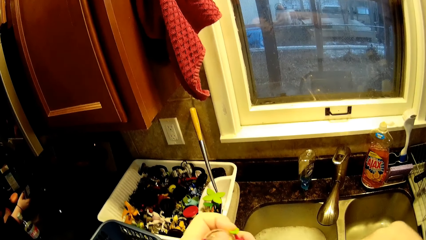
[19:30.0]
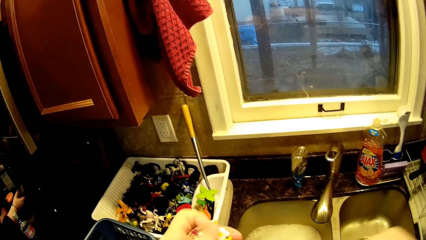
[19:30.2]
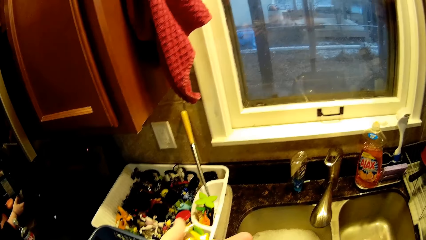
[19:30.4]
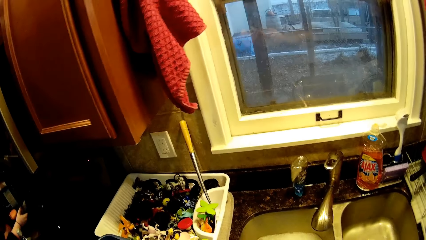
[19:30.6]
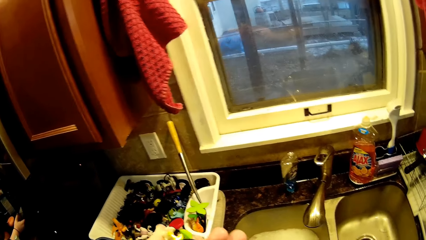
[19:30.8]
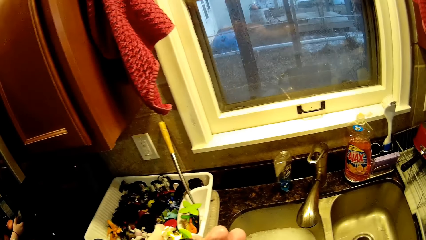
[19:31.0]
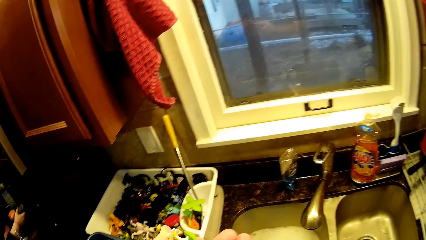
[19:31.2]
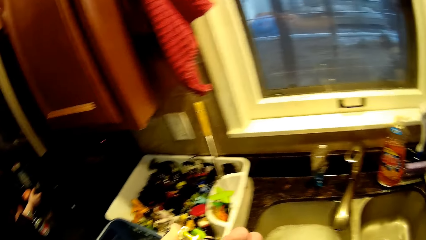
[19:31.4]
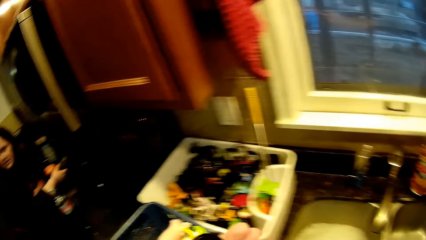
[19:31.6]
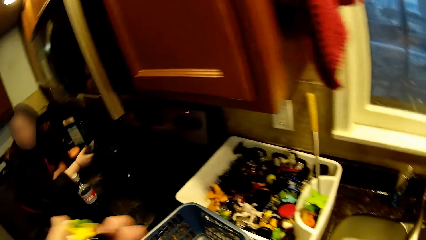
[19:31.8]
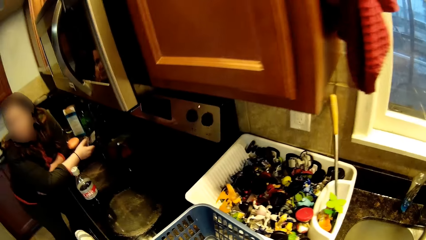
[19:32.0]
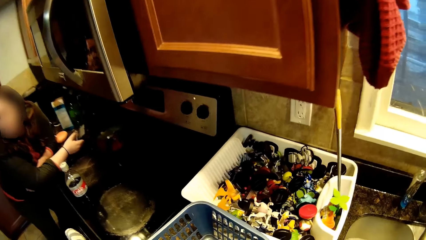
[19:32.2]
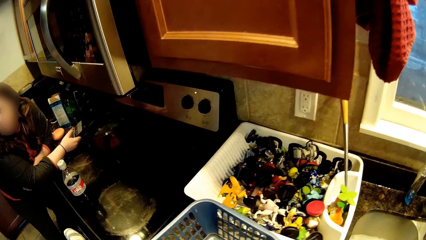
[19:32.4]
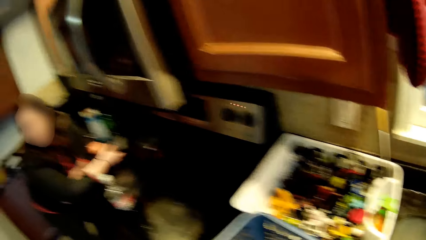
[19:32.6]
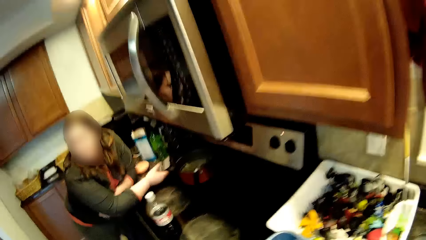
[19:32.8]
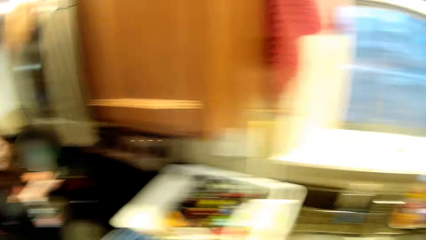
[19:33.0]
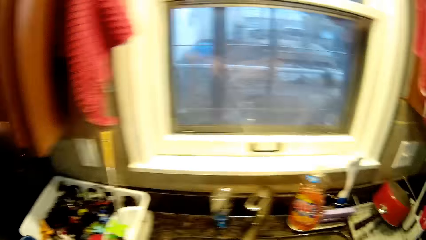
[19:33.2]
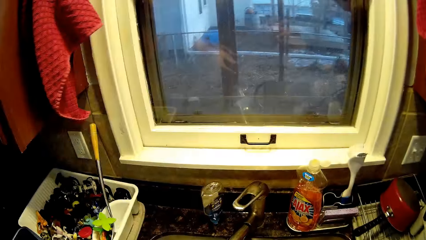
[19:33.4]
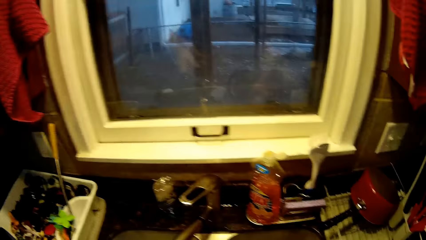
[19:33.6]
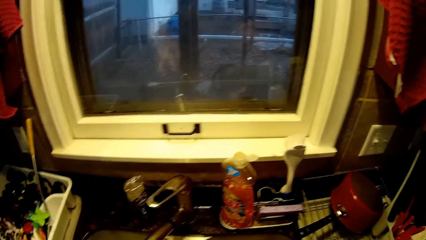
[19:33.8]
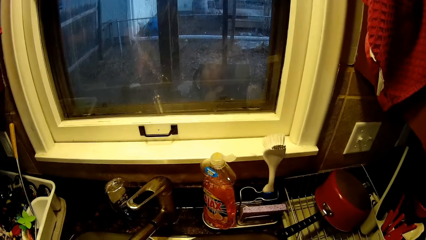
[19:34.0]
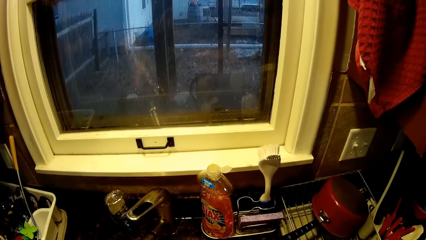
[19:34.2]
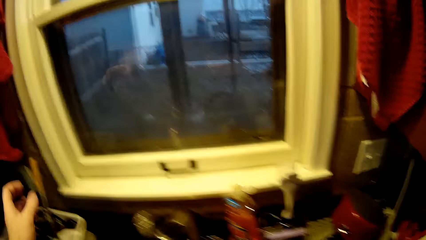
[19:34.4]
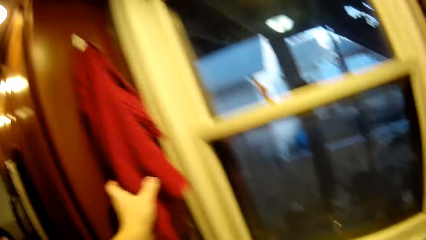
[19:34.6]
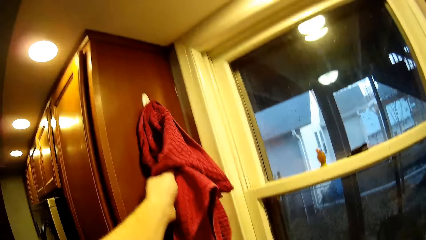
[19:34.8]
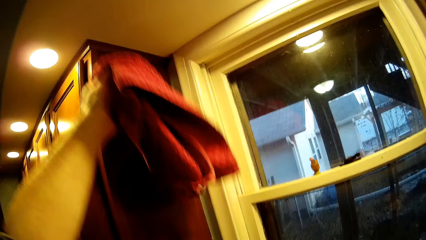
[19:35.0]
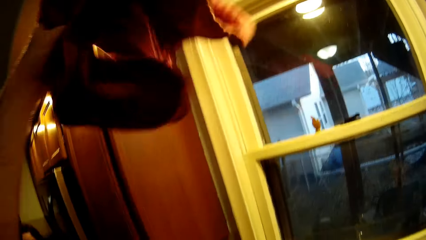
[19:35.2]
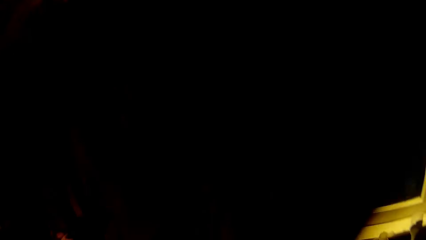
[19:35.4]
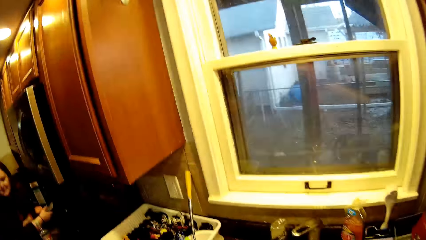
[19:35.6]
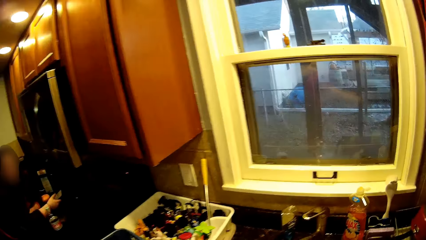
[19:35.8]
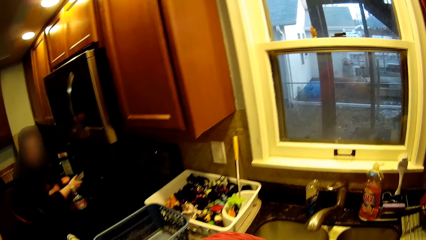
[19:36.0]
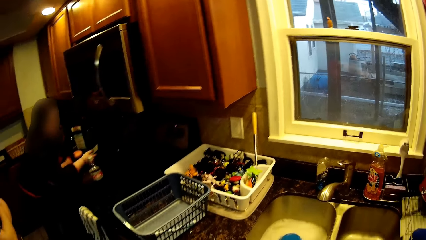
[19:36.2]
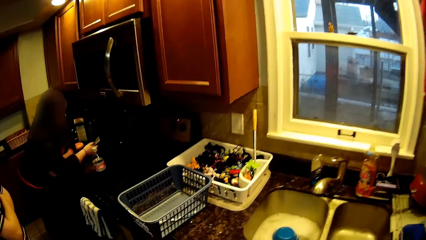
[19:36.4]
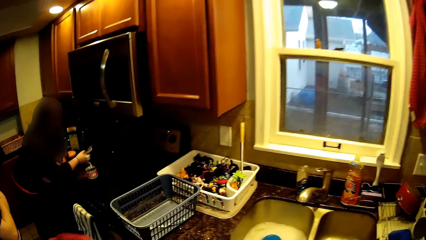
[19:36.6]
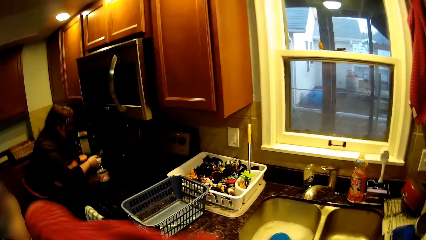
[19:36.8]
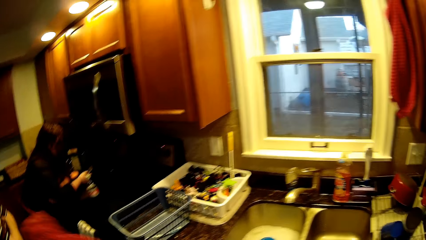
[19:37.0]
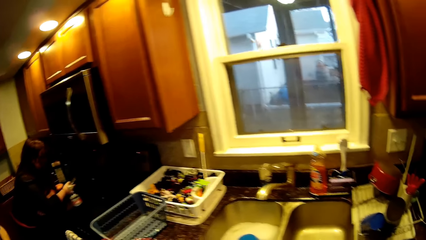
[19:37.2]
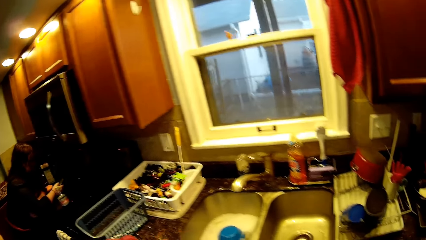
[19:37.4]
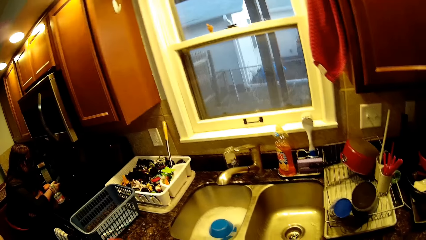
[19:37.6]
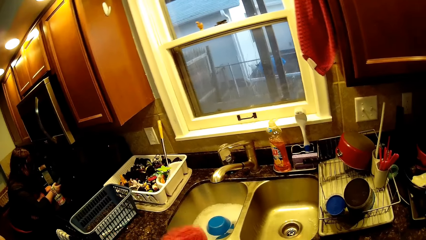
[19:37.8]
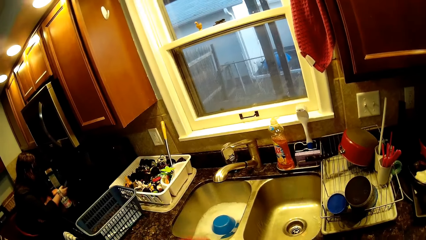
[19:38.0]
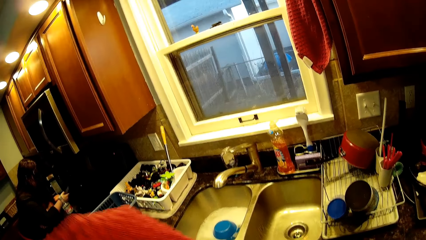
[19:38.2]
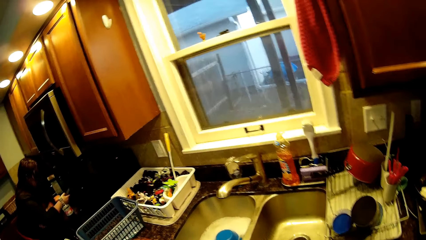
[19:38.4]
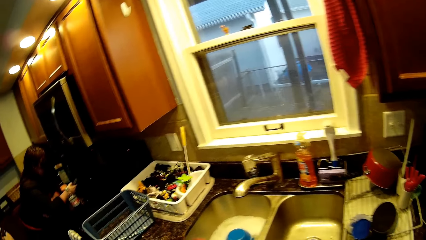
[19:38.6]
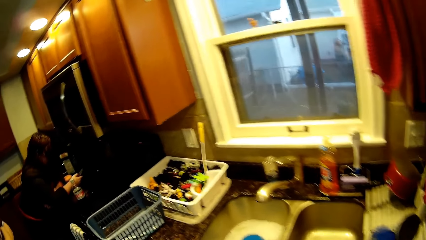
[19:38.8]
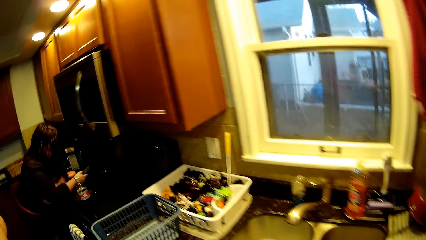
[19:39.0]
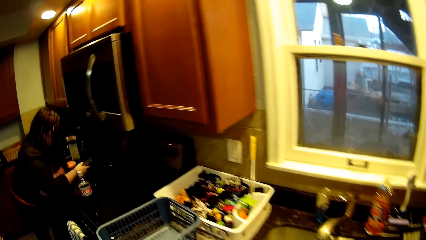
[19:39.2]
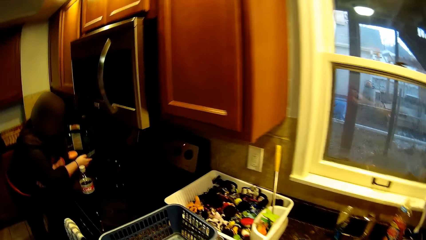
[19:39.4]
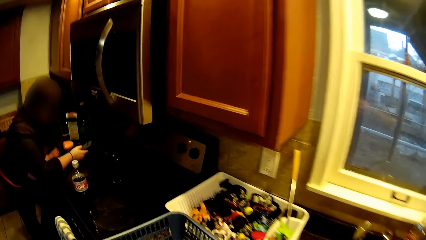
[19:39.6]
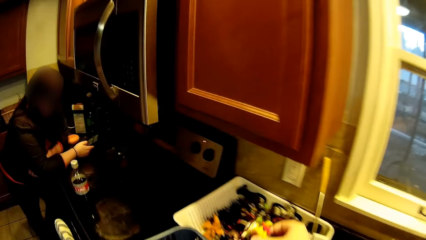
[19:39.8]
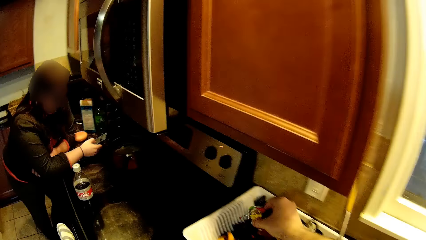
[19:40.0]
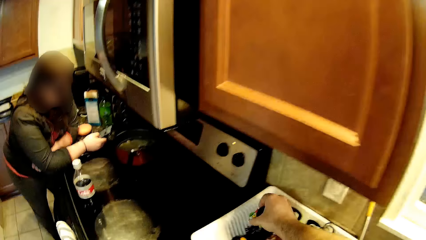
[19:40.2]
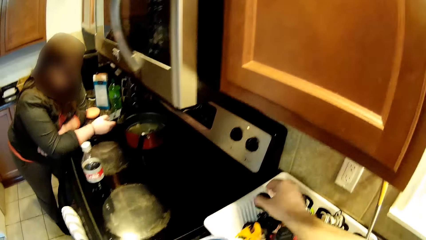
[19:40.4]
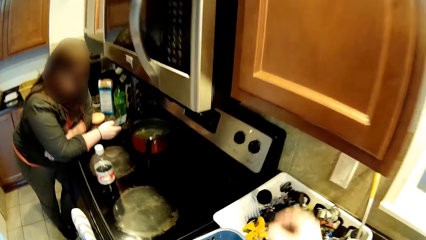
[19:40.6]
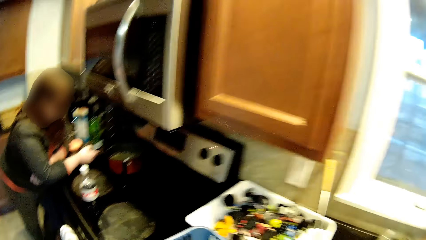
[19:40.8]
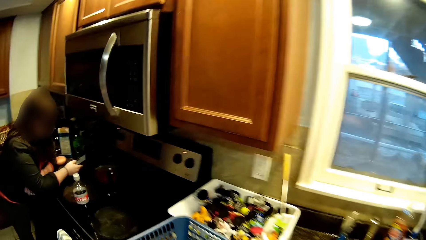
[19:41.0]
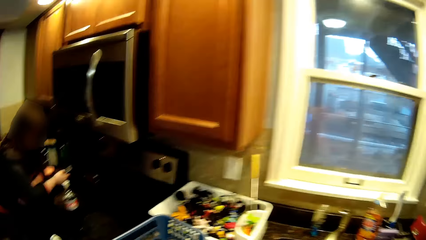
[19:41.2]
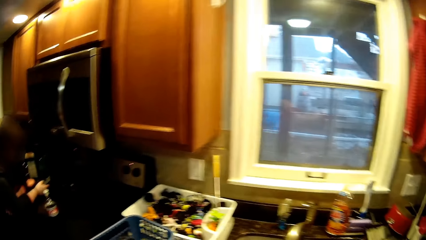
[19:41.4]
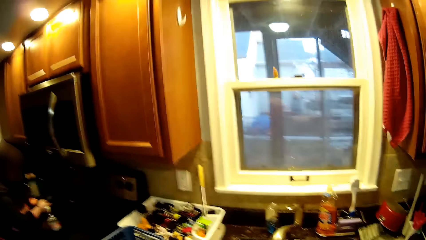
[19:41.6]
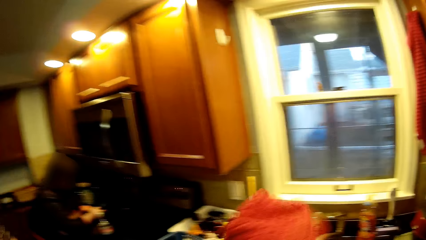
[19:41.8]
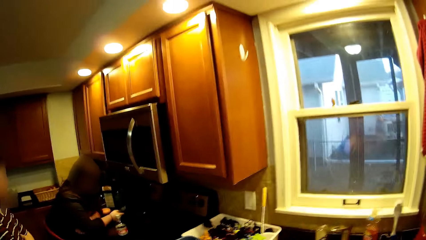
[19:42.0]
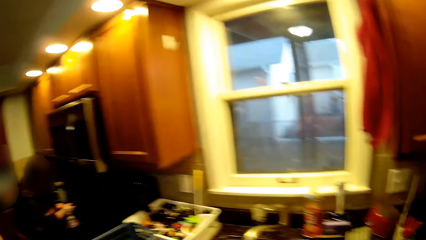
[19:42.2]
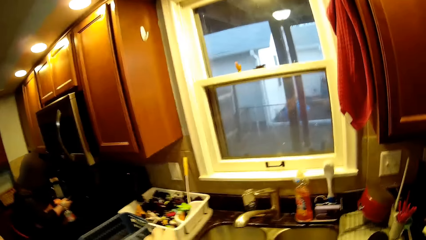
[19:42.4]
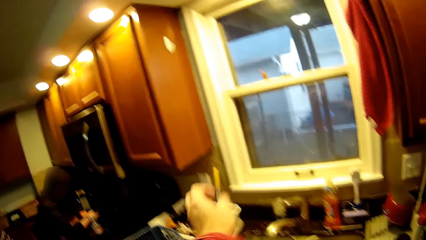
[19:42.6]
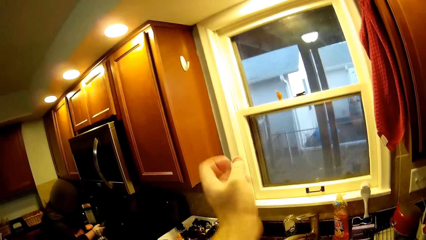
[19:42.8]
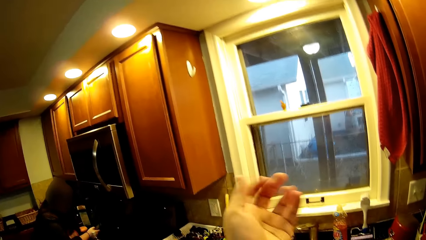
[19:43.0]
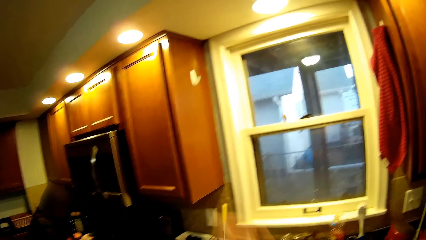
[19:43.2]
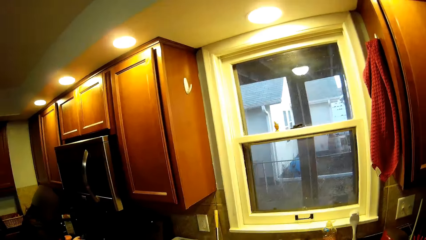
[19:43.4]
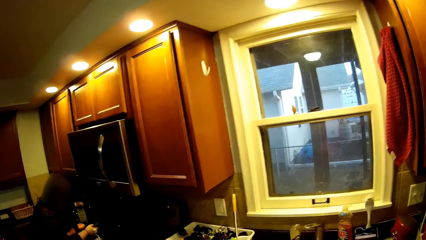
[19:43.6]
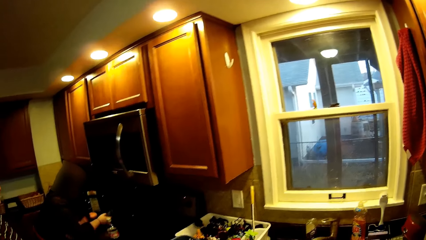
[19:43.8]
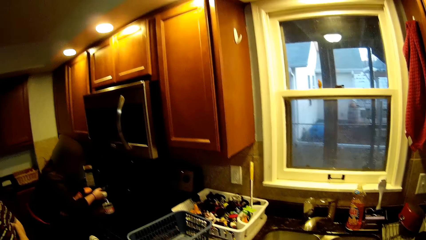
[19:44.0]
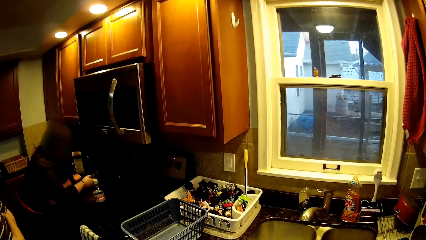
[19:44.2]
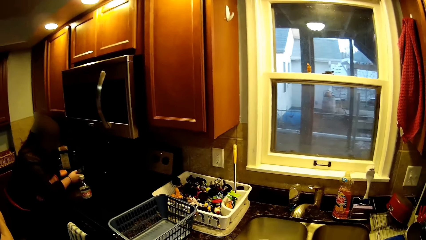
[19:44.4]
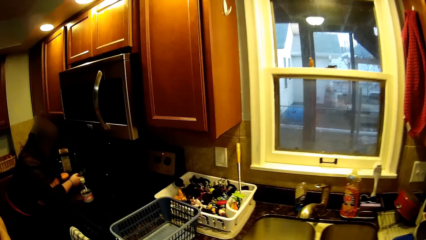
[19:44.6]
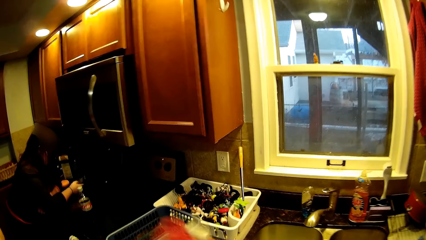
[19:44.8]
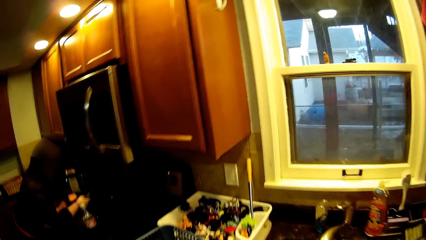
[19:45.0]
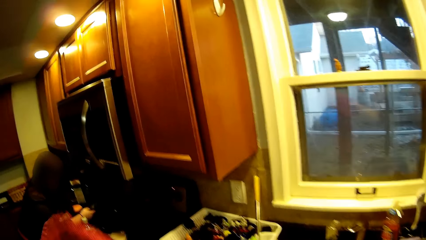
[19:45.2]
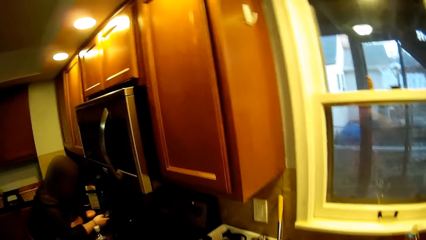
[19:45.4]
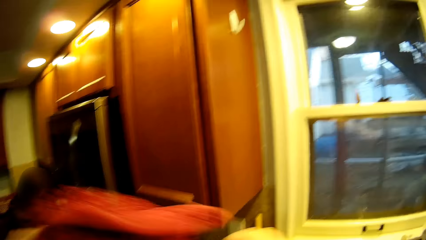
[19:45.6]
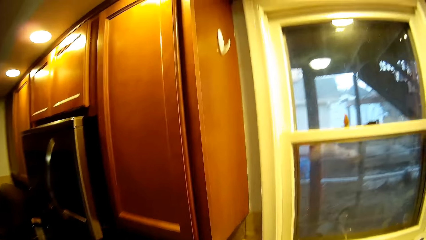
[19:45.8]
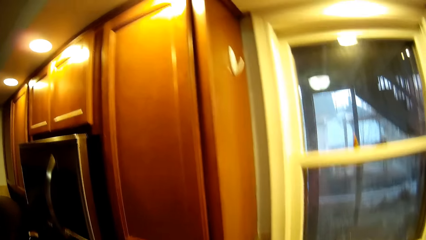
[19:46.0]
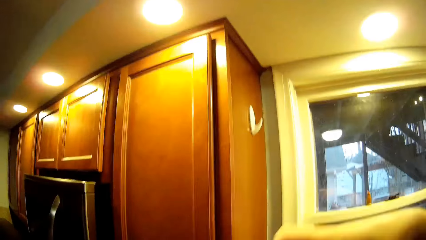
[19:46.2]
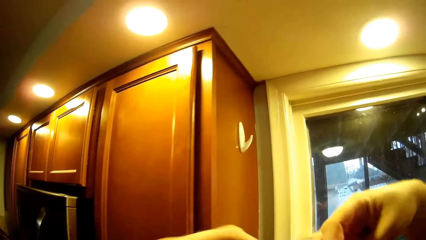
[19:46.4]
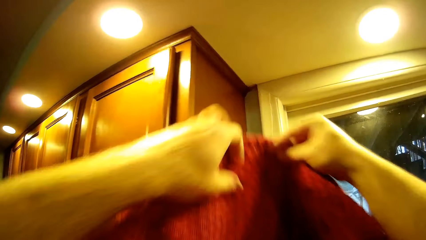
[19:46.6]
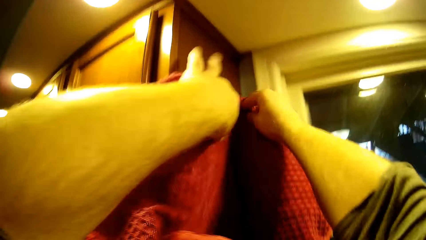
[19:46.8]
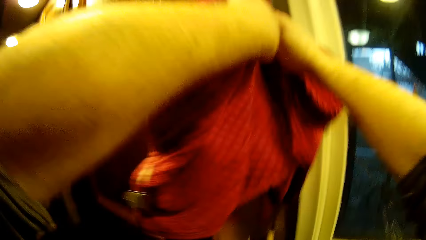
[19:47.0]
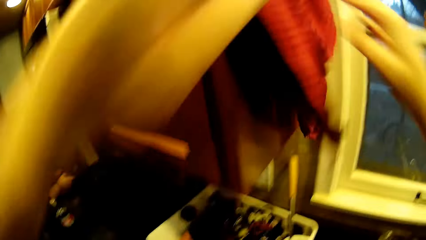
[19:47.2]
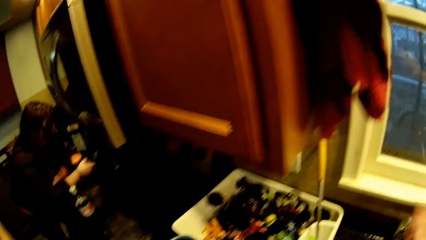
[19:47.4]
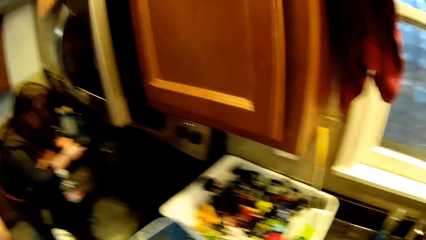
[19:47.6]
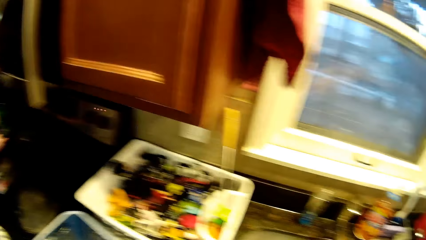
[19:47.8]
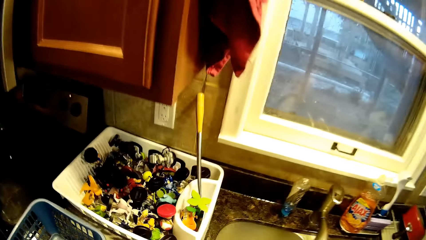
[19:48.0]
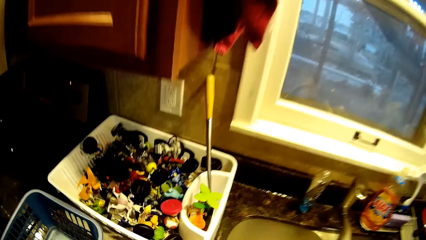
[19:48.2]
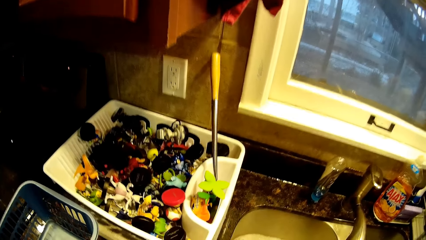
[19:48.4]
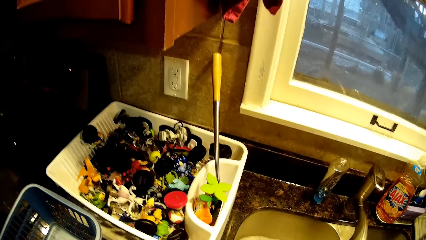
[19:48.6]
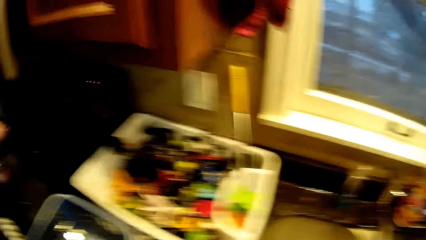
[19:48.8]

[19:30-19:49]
The camera wearer brushes the fingers with the toothbrush. They turn around. They pick up a hand towel. A man leans on the countertop. The camera wearer turns around. The man holds a phone. The camera wearer turns around. The man holds the phone. The camera wearer moves around. The man holds the phone and leans on the countertop. The camera wearer puts down a toy in a dish rack. They put a lid on the utensils holder. They turn around. They hold the towel. They turn around. They lift a hand. They turn around. The man leans on the countertop and holds the phone. The camera wearer turns around. They hold the towel. They turn around. They hang the towel on the handle. They turn around.
